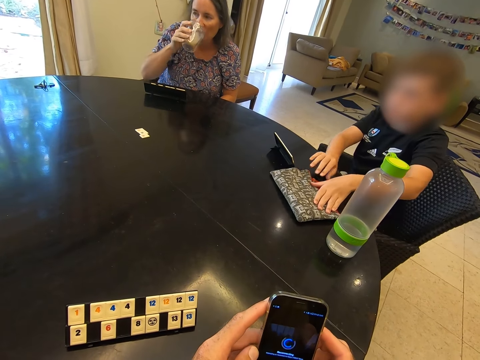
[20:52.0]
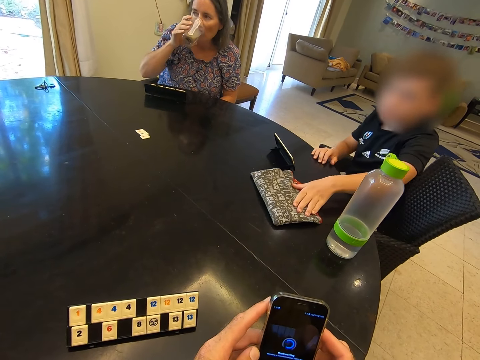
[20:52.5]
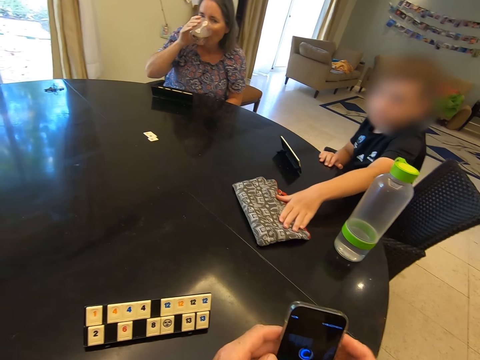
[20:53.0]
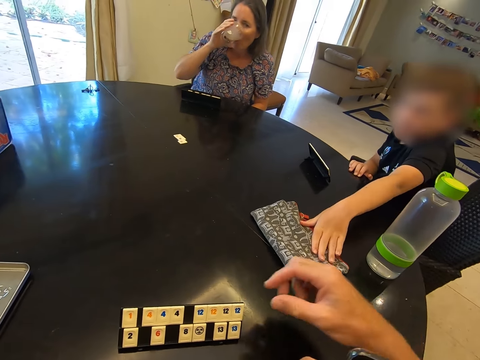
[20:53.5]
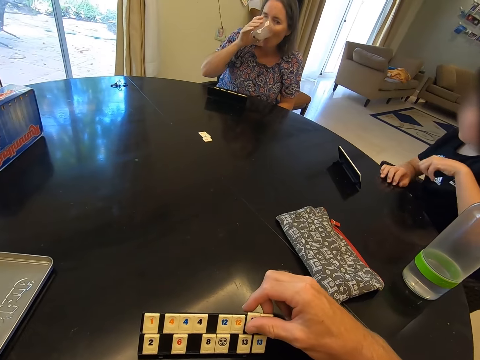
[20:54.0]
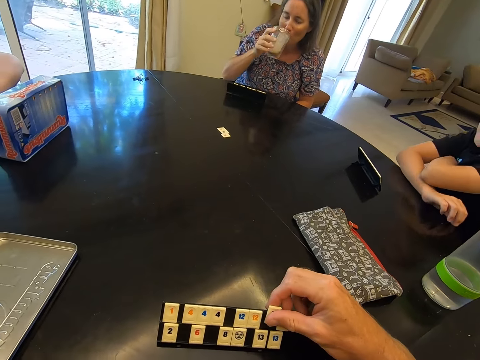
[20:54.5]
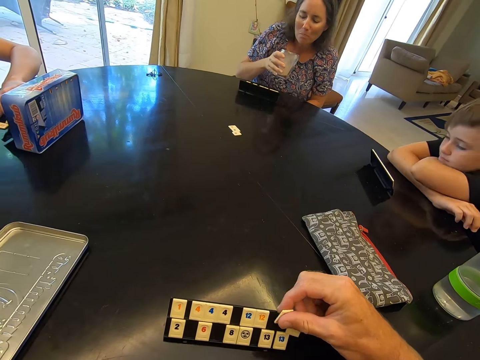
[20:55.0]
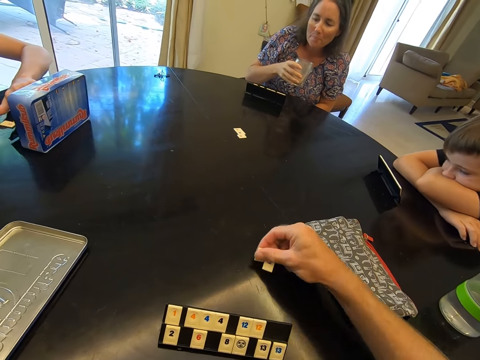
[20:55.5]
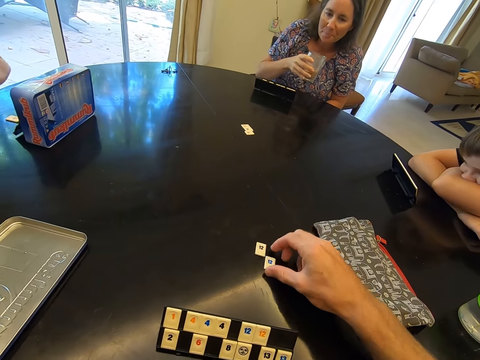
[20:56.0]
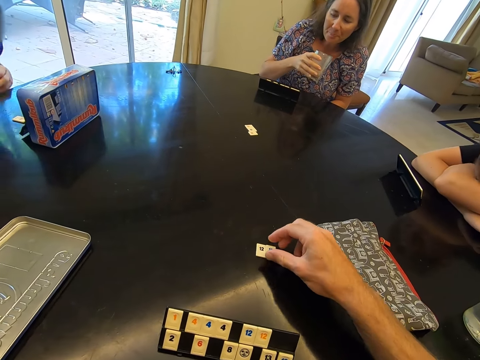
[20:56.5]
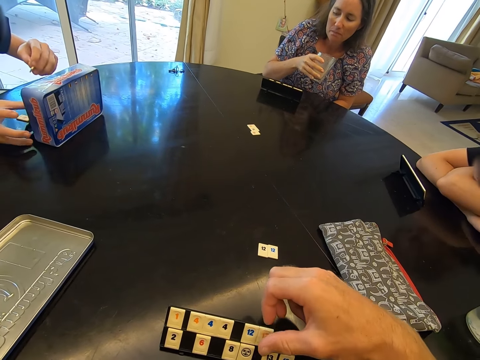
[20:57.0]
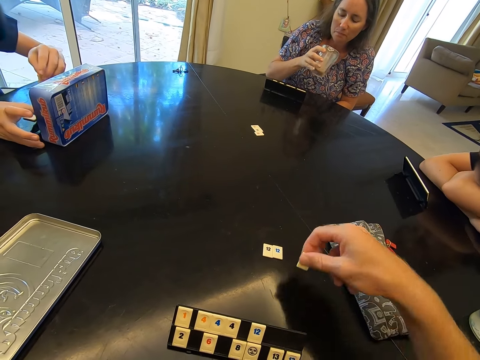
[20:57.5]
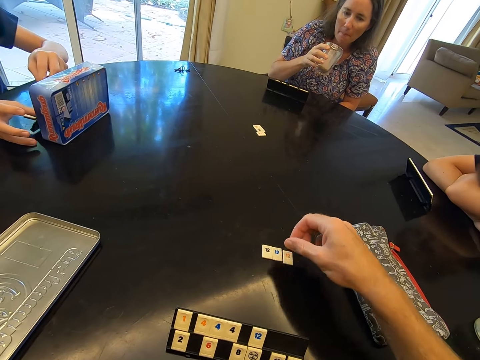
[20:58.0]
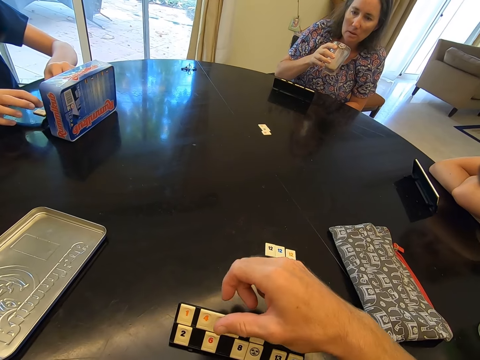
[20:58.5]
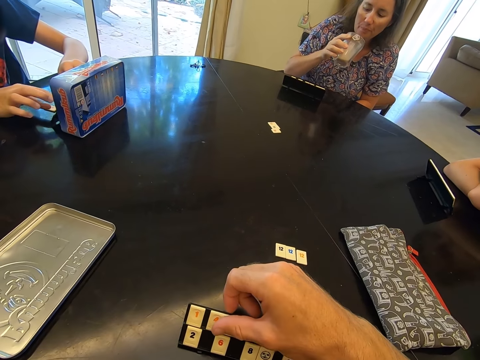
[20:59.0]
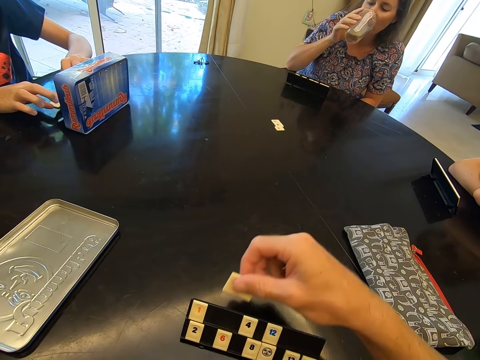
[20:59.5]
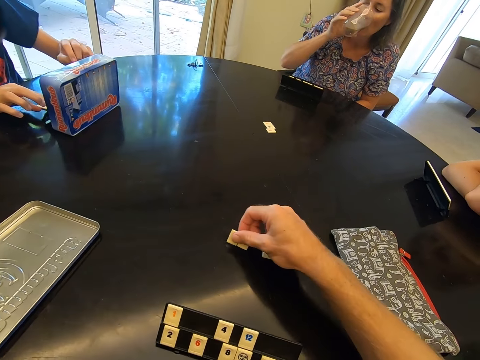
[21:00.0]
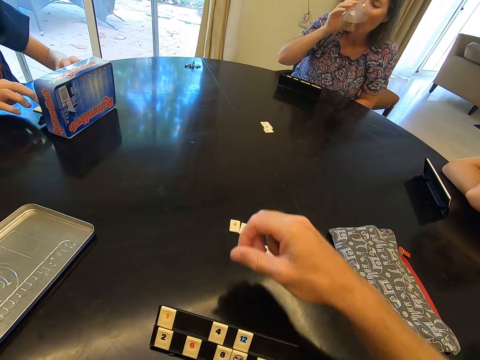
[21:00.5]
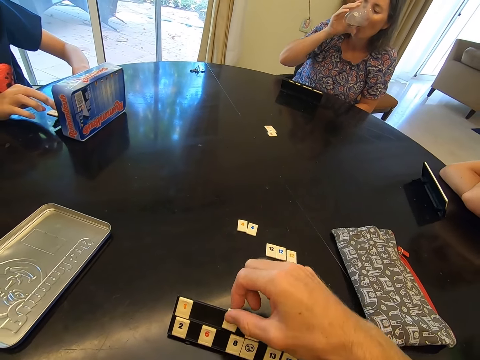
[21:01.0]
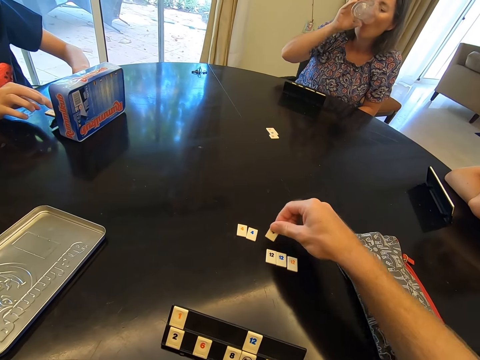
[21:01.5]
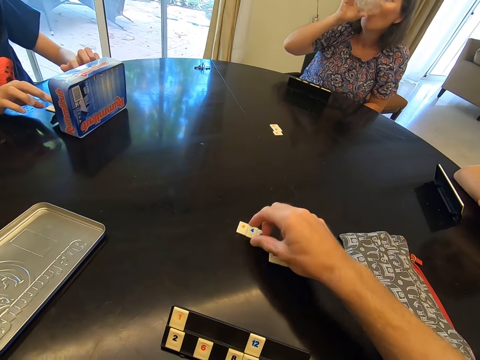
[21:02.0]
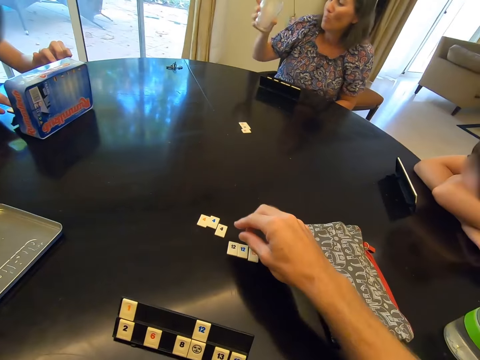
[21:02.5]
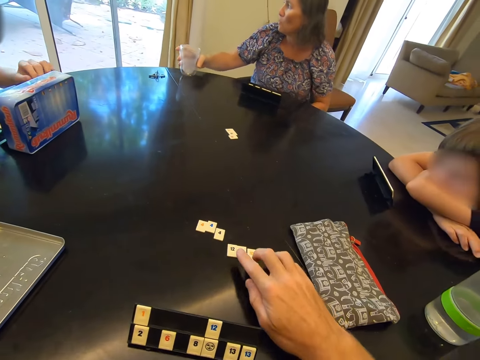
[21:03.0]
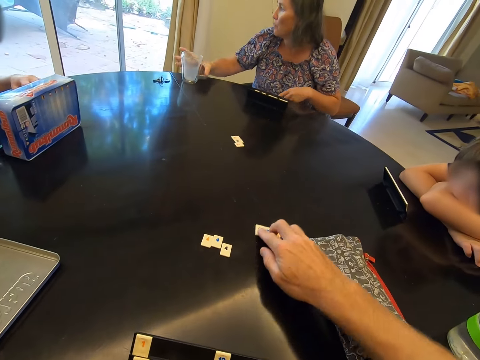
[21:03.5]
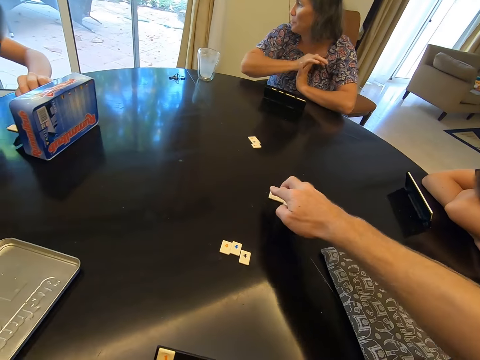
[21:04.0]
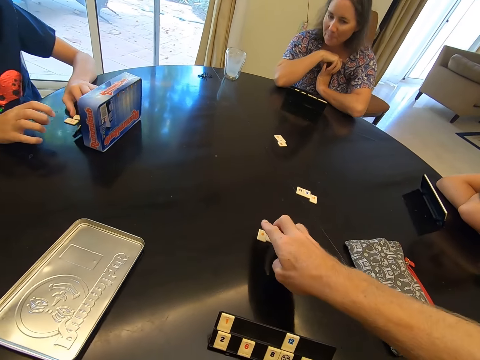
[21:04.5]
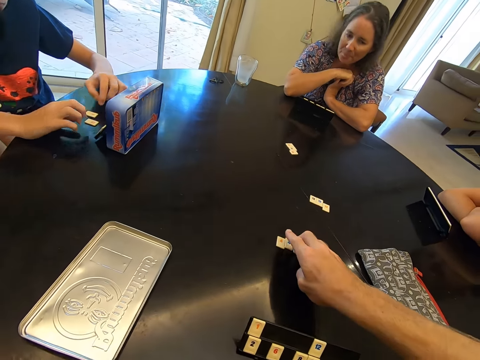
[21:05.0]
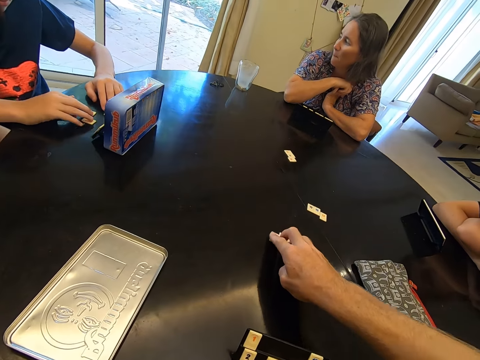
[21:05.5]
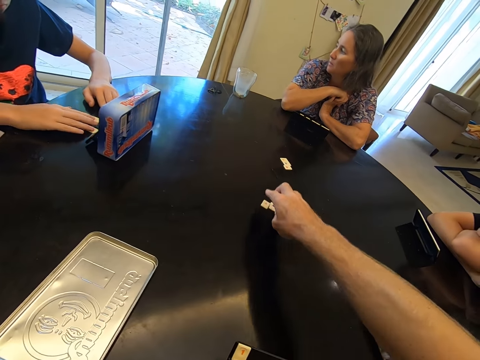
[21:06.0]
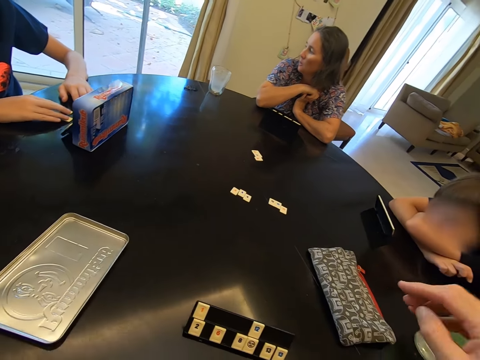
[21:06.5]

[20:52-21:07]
A woman drinks tea from the glass. The camera wearer picks up tiles from the rack and places the tiles on the table. The woman shakes the tea in the glass. The camera wearer picks up a tile from the rack and places the tile on the table. They pick up tiles from the rack. The woman drinks tea from the glass. The camera wearer places the tiles on the table. They pick up a tile from the rack and place the tile on the table. The woman places the glass on the table. The camera wearer pushes the tiles on the table. A child holds the tiles on the table.

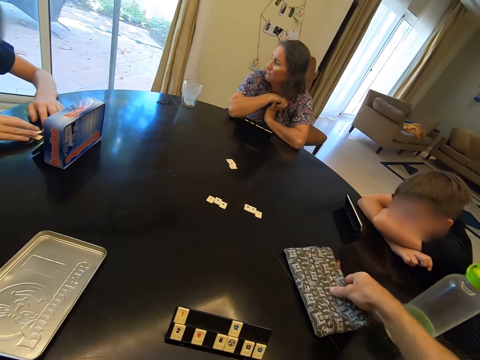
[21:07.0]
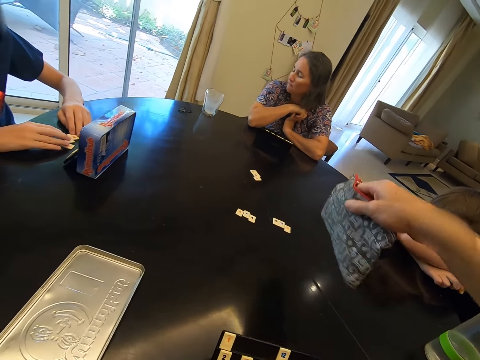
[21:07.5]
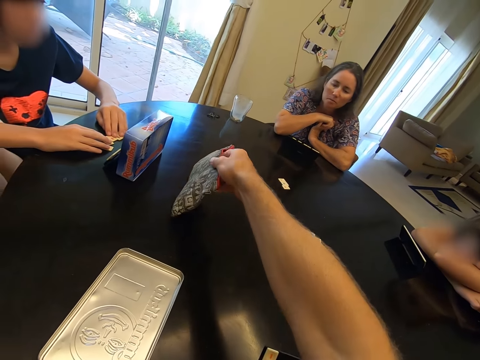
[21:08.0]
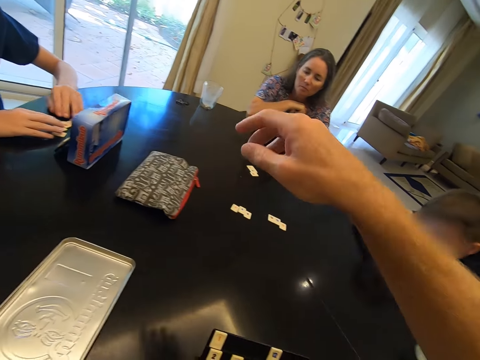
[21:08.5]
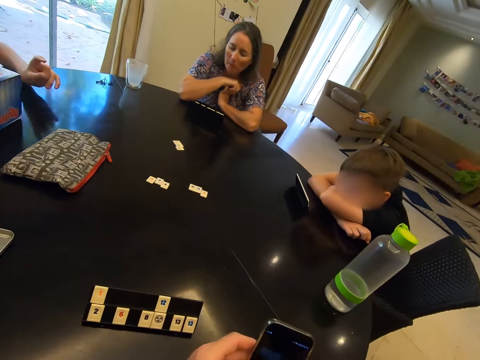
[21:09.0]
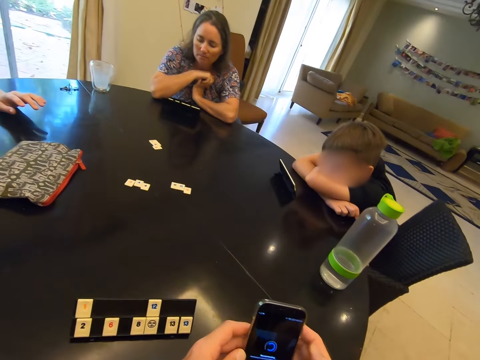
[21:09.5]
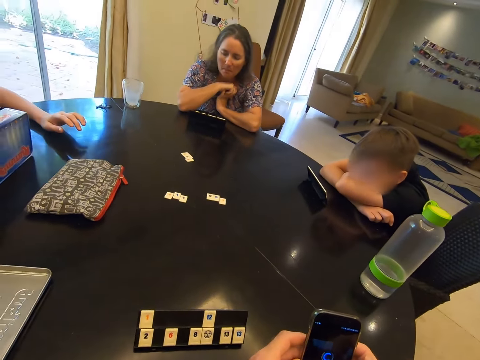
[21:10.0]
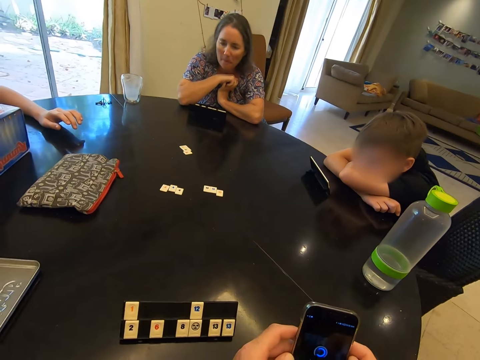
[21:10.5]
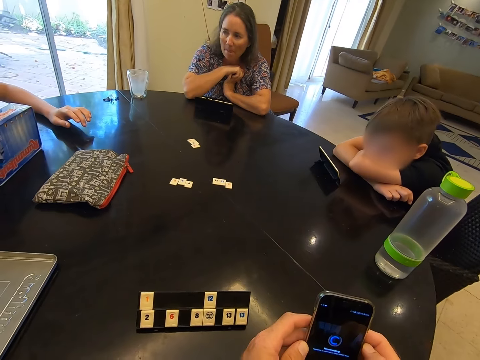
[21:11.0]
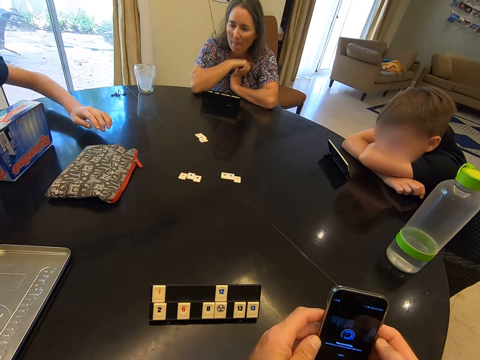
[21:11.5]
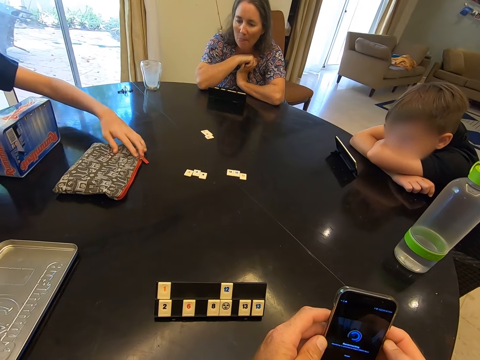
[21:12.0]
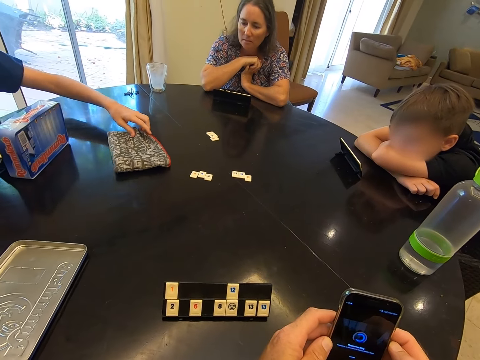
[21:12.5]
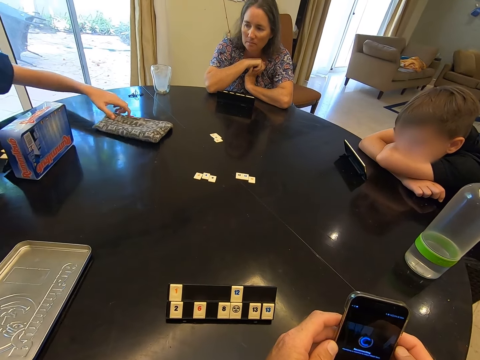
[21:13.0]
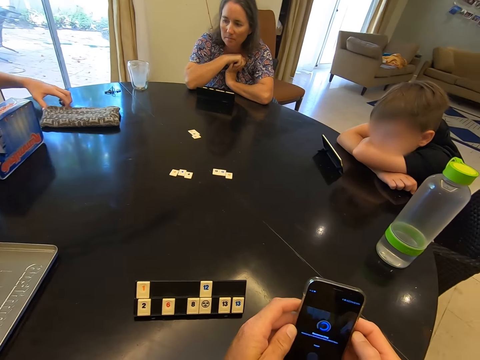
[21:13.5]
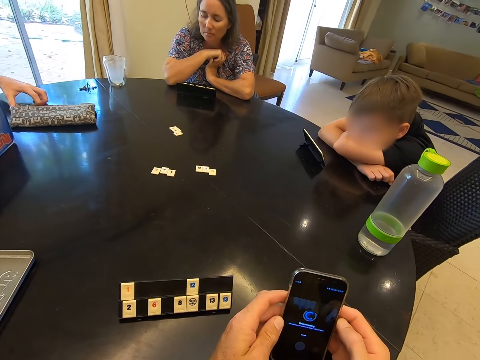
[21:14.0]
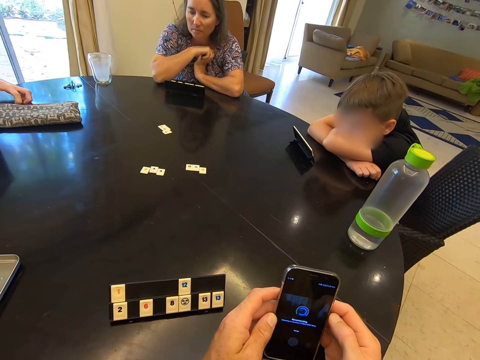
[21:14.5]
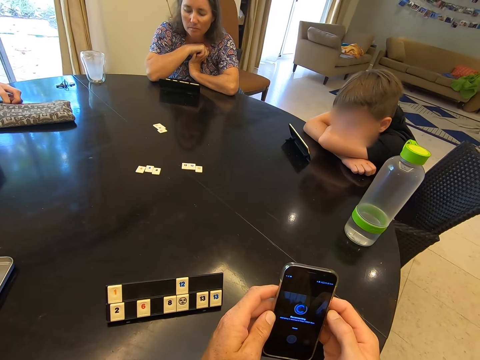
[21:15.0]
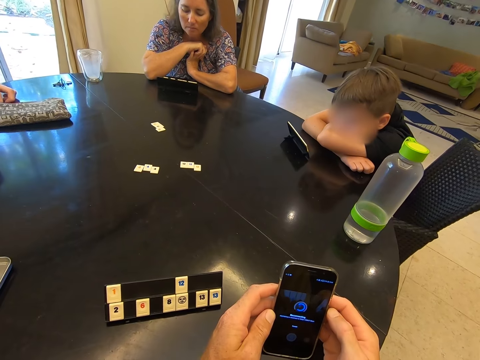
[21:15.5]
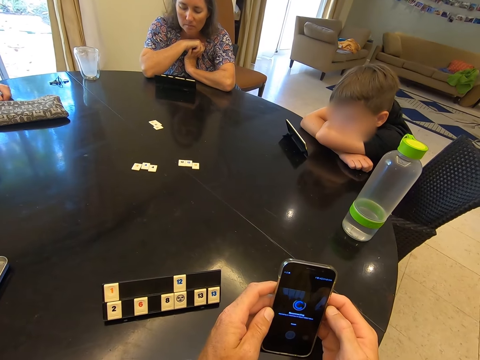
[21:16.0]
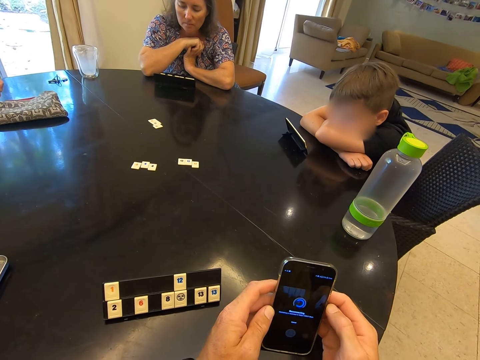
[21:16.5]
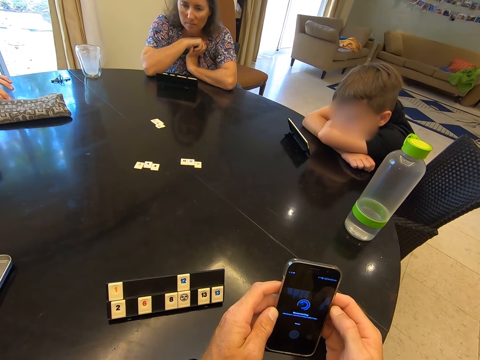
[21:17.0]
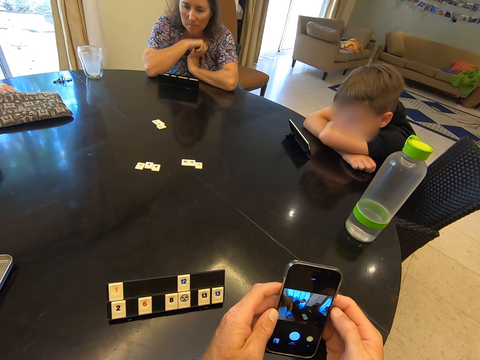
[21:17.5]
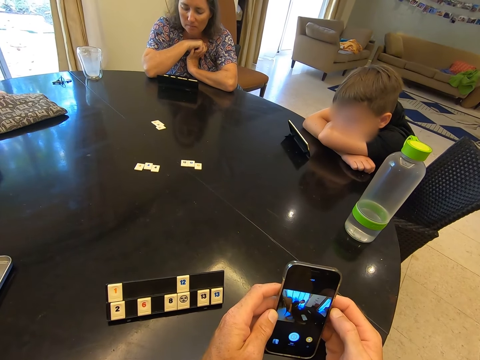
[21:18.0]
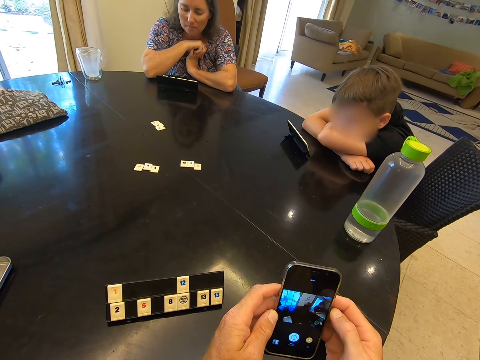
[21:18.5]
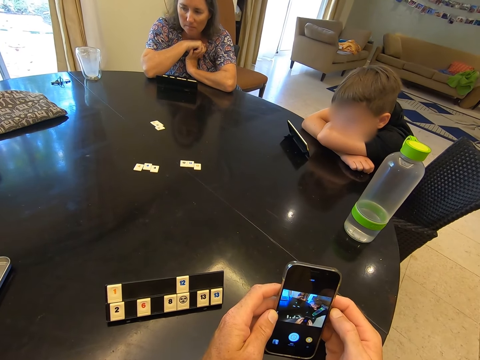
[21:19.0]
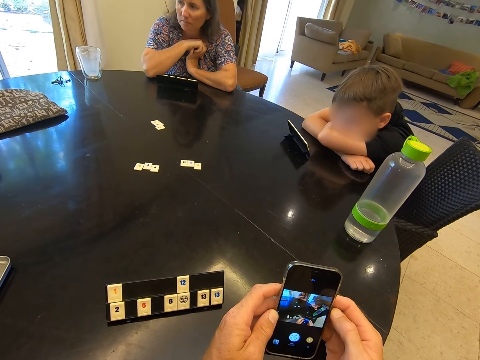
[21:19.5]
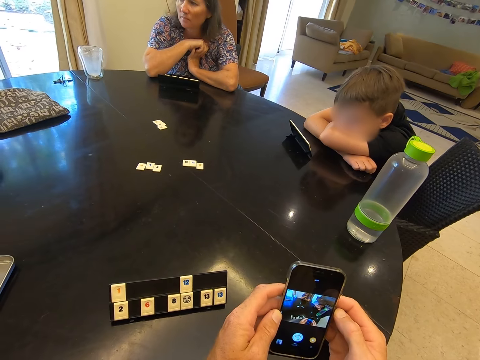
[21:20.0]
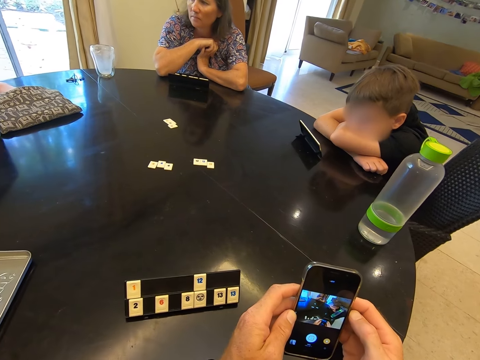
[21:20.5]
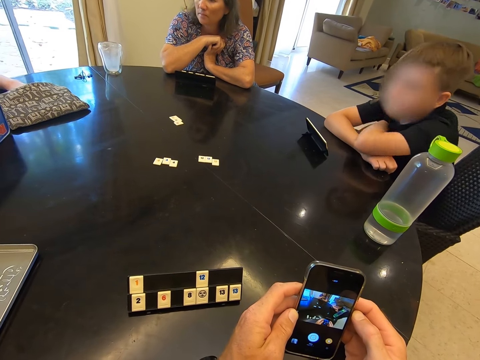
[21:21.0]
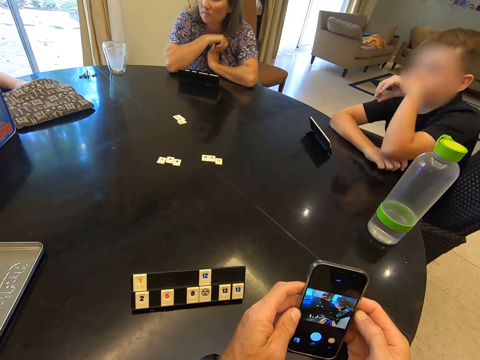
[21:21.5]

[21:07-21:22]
The camera wearer picks up a bag of tiles from the table and places the bag of tiles on the table. They look at the phone. A child pulls the bag of tiles on the table. The child puts his hand inside the bag.
